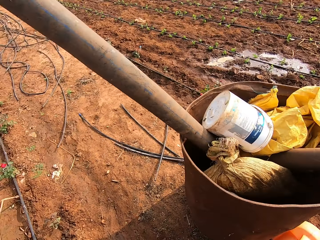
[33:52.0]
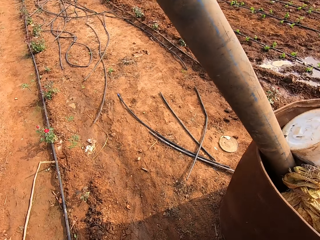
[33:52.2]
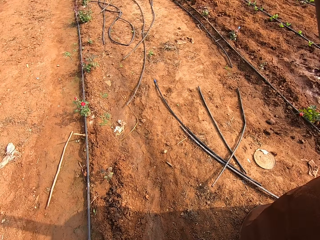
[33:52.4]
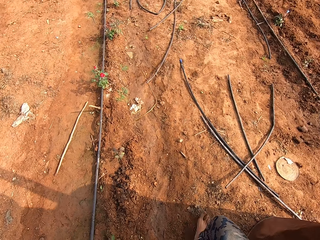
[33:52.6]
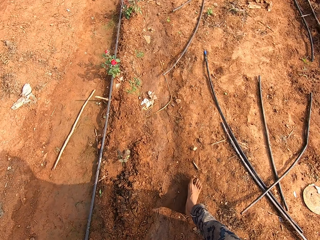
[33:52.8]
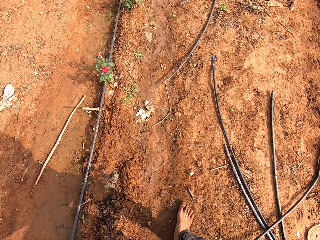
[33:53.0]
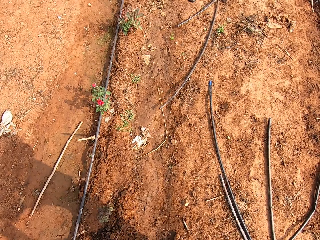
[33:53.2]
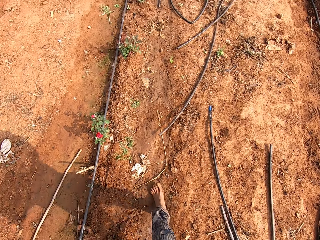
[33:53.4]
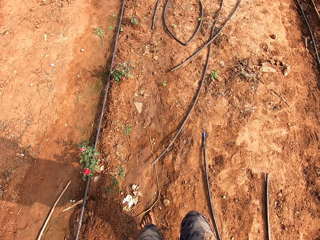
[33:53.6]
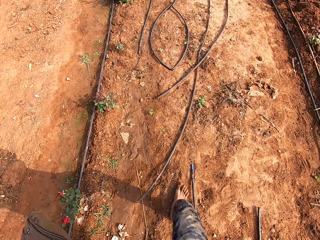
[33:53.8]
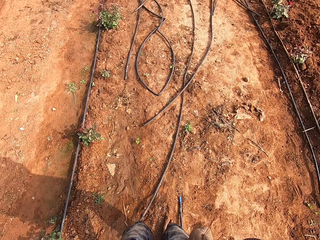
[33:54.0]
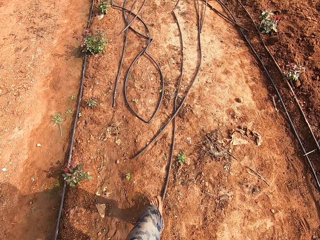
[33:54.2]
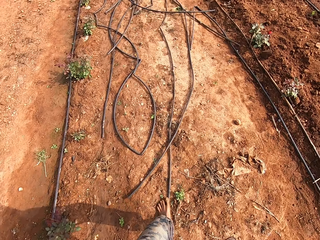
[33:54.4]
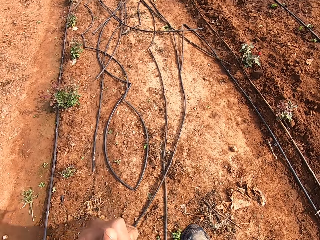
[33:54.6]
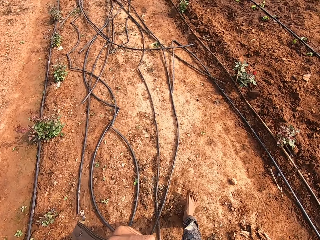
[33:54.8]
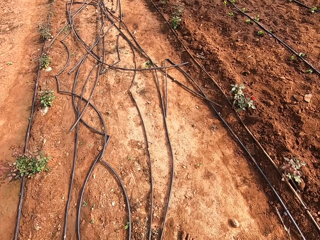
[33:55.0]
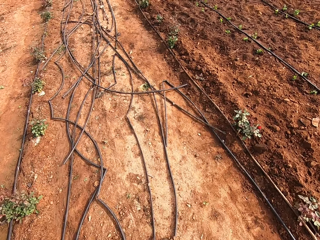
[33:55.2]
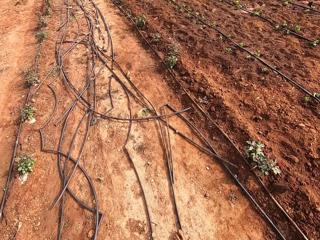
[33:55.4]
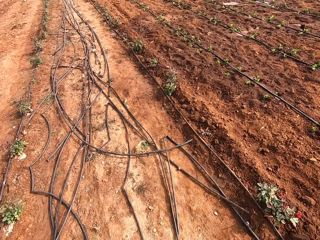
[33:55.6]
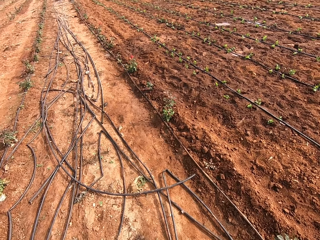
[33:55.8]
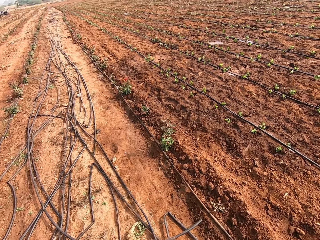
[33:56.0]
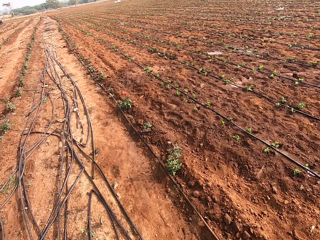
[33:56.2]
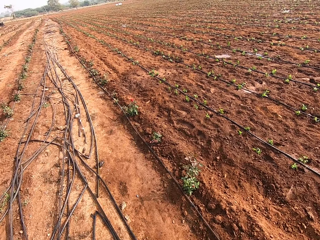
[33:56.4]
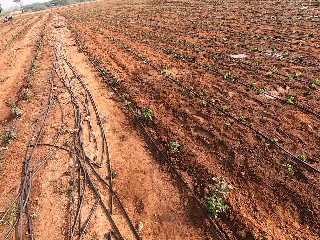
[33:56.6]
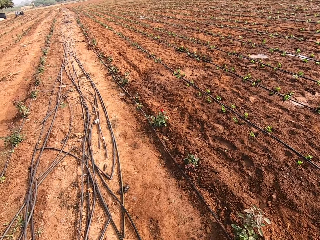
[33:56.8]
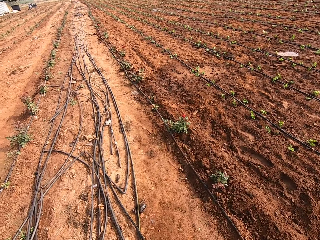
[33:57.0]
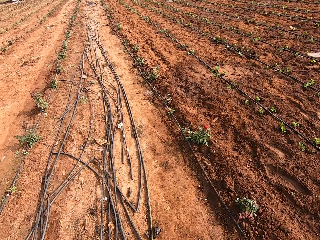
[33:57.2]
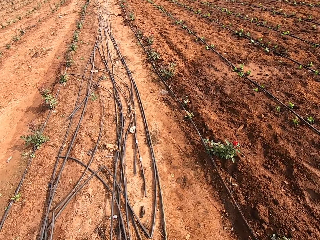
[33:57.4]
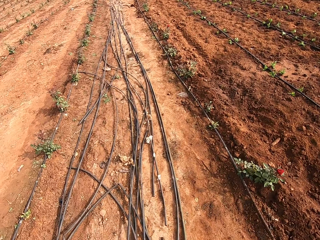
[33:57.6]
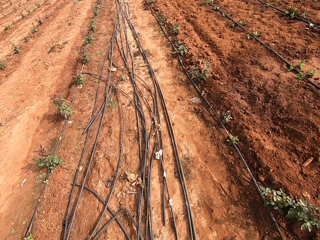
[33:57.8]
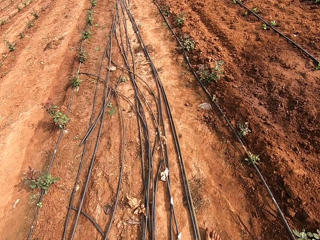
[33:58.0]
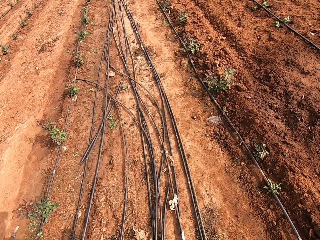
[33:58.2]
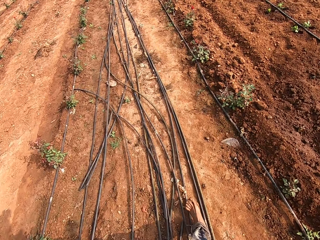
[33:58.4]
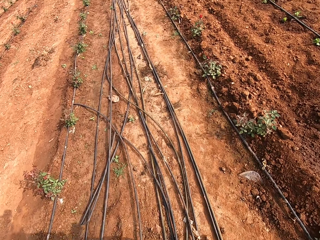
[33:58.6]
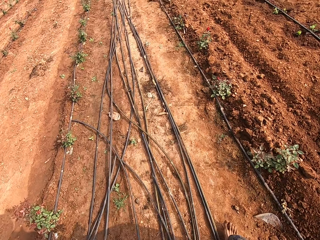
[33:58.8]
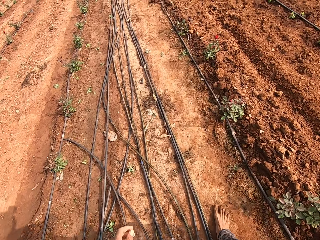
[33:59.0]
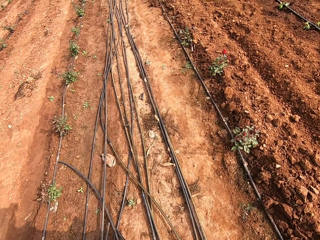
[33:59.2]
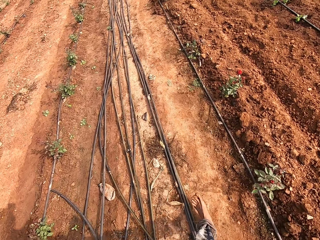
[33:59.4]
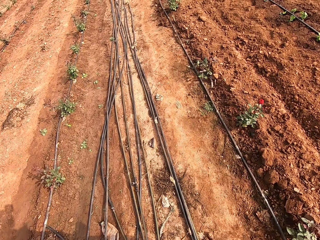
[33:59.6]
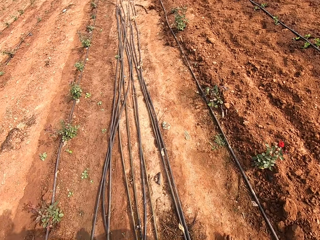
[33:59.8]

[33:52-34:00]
The man holds the makeshift pump system with his left hand. The camera wearer walks away from the man. They walk around the garden.

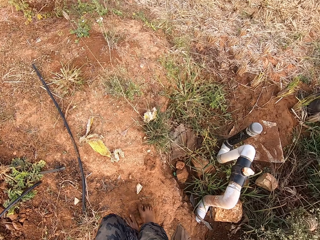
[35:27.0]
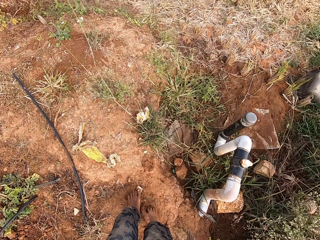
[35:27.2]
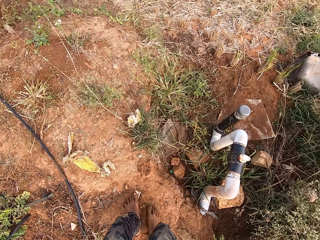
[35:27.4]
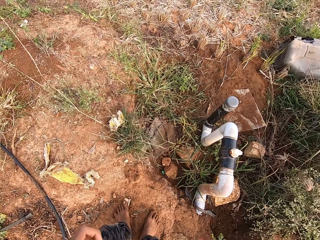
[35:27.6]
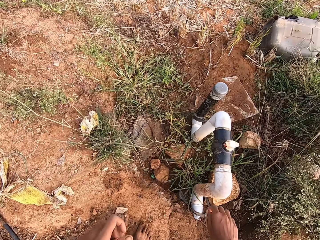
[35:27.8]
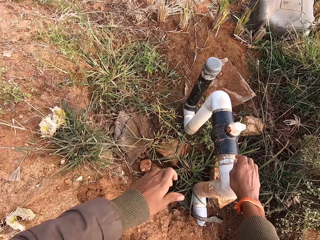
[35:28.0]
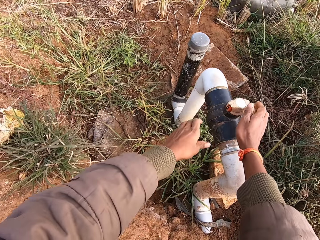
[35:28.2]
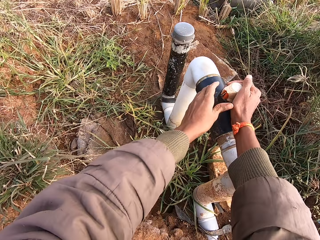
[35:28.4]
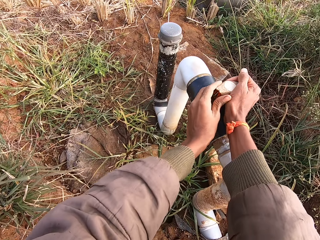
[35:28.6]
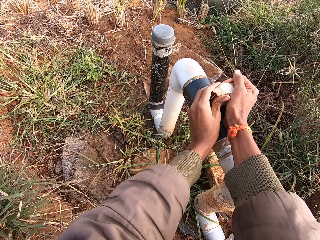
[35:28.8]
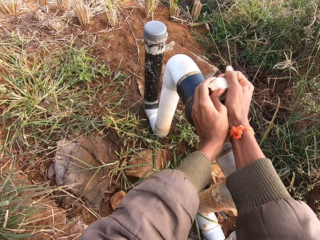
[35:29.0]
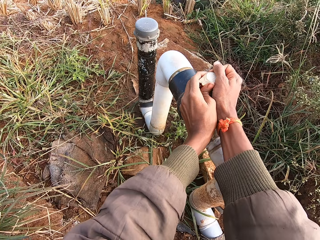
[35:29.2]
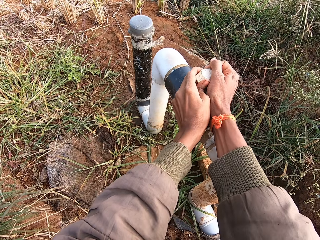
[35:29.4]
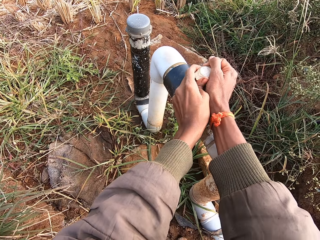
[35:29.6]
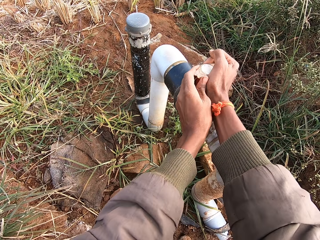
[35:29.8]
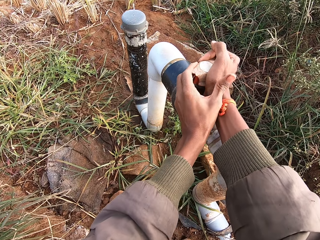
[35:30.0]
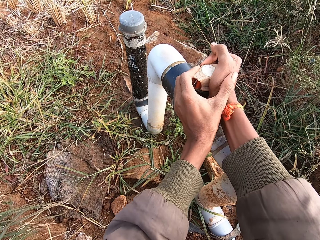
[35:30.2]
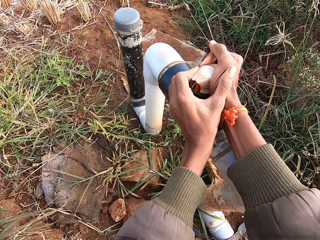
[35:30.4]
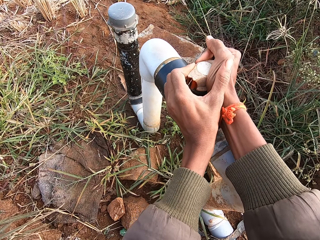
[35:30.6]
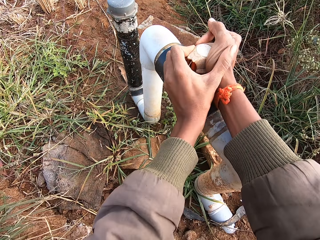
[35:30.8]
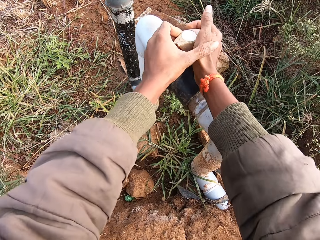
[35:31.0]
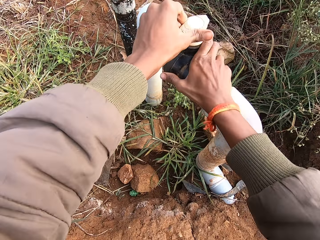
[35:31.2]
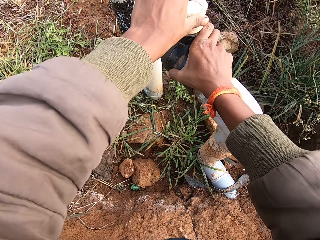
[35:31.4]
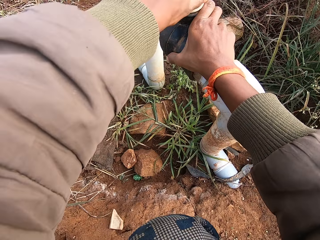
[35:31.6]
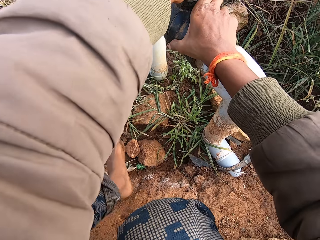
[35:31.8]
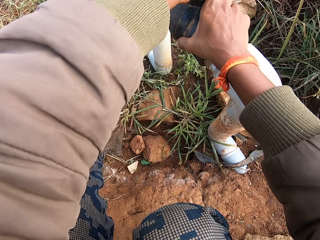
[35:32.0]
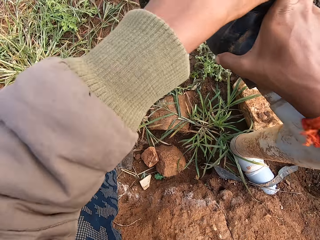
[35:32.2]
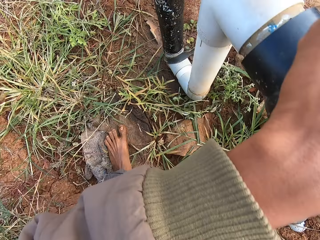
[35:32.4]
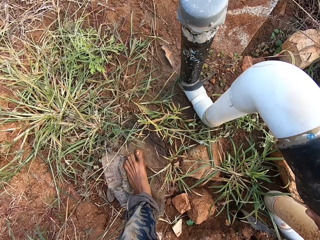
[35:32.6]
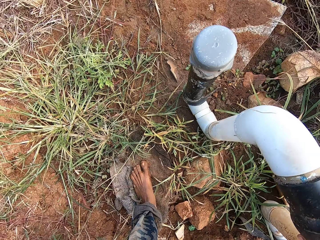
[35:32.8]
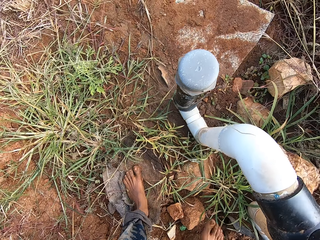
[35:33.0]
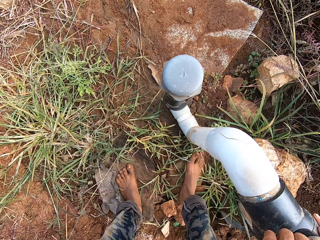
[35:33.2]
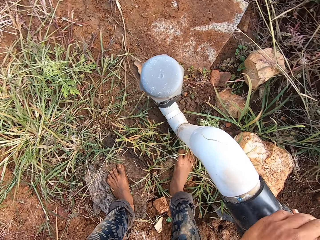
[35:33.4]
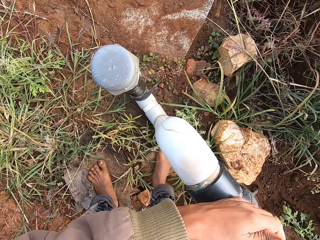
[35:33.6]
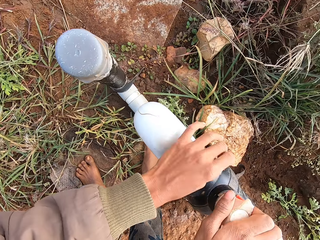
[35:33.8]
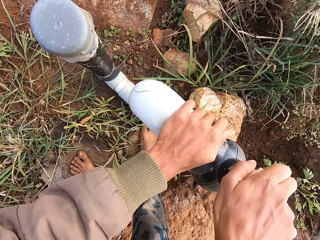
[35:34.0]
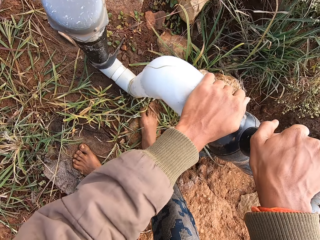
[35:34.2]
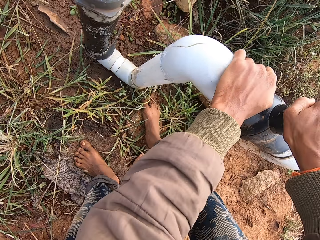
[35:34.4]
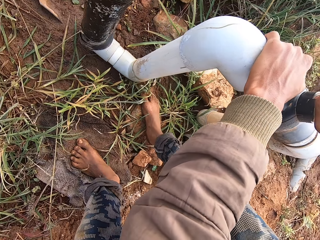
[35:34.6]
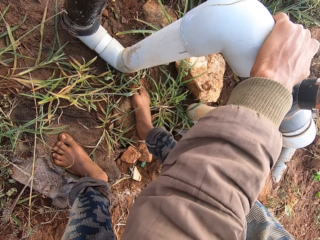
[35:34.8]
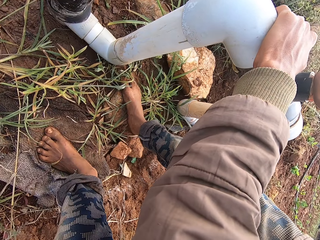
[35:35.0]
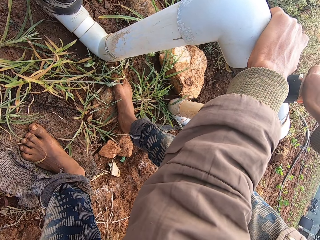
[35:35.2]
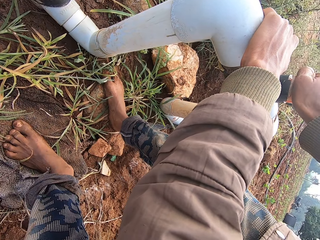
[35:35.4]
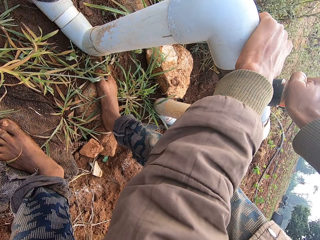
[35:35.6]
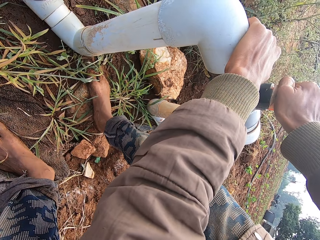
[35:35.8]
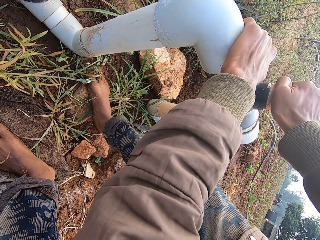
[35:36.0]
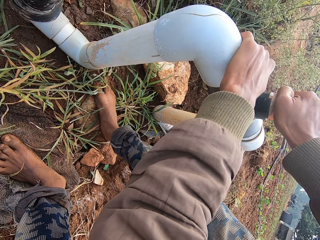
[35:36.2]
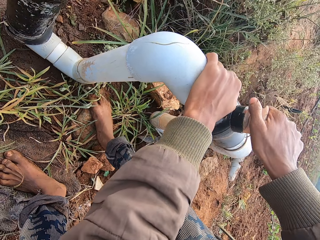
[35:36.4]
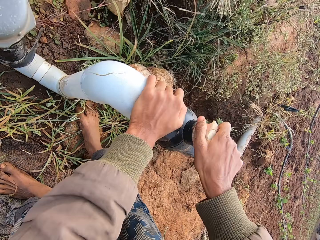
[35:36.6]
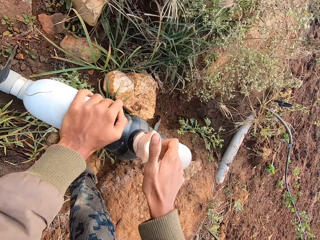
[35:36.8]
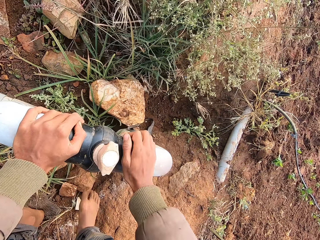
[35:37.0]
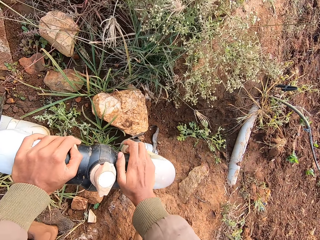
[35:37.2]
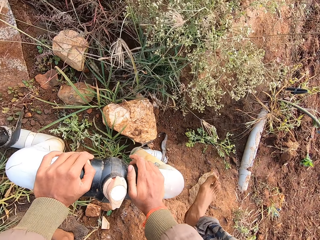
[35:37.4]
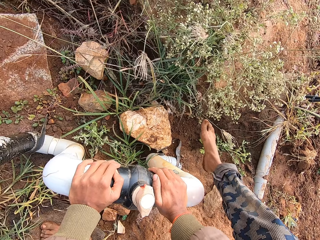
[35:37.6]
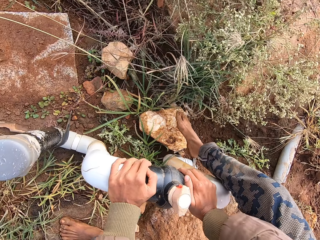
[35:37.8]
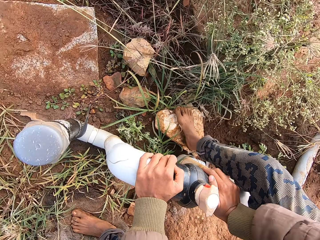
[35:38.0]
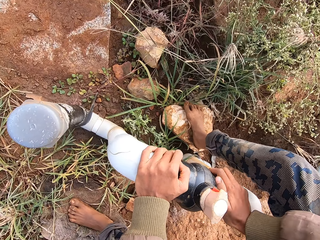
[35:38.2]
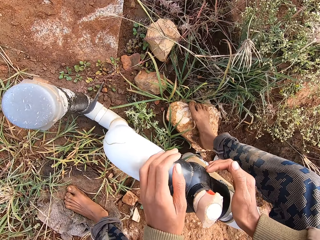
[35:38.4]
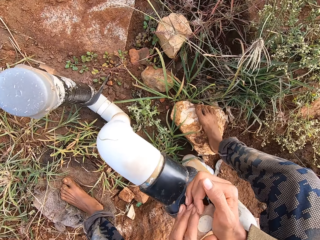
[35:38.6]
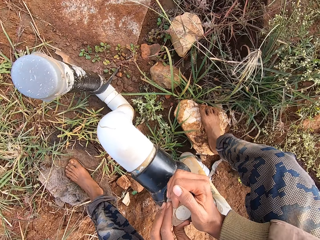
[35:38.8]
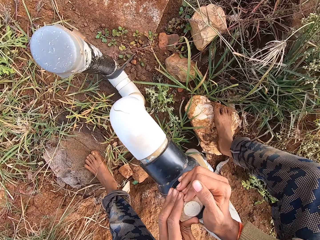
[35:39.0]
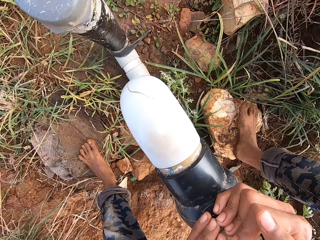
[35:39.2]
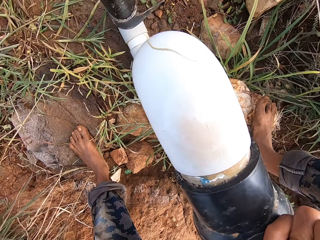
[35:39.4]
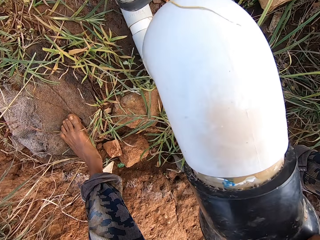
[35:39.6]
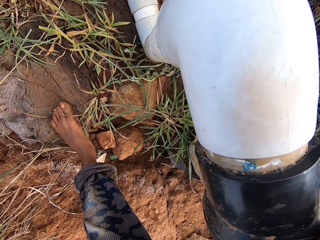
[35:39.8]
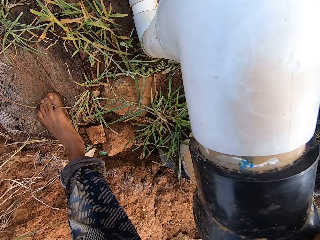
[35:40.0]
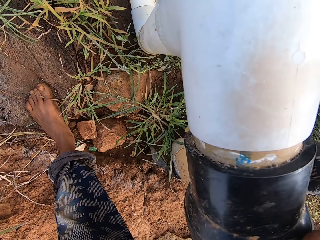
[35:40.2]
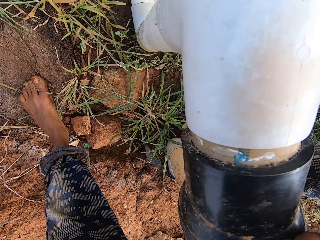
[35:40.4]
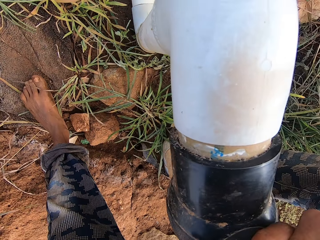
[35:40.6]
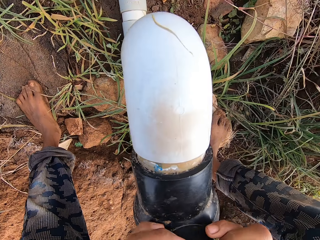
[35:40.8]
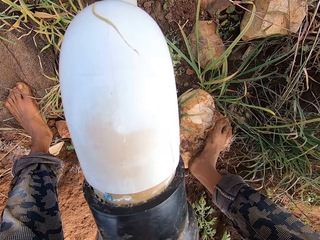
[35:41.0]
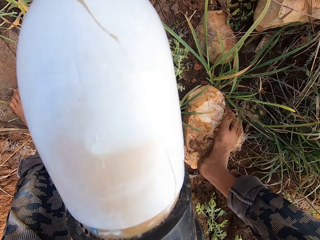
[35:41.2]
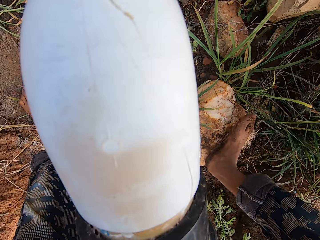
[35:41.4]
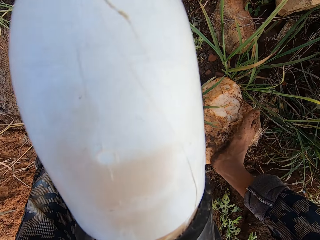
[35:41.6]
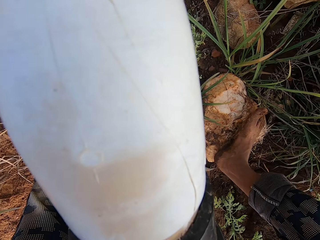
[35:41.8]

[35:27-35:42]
The camera wearer holds a valve on a pipe with his hands. He pushes the valve on the pipe with his hands. He lifts his right hand from the valve on the pipe. He places his right hand on the pipe. He opens the water pipes. He steps on a stone on the ground with his left leg. He steps on a stone on the ground with his right leg. He pushes the valve on the pipe with his hands. He lifts his left hand from the valve on the pipe. He places his left hand on the pipe. He pushes the valve on the pipe with his right hand. He lifts his right hand from the valve on the pipe. He places his right hand on the pipe. He crosses his right leg over the pipe. He places his right leg on a stone on the ground. He lifts his hands from the pipe. He pushes the valve on the pipe with his hands.
